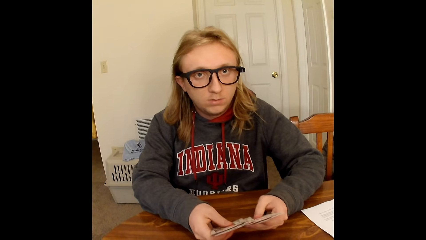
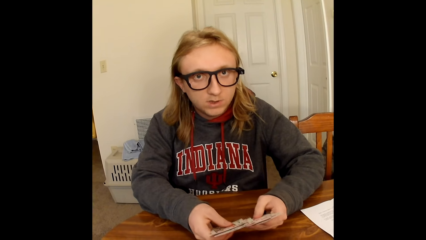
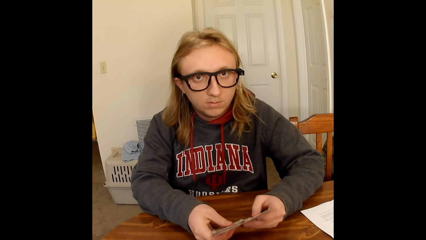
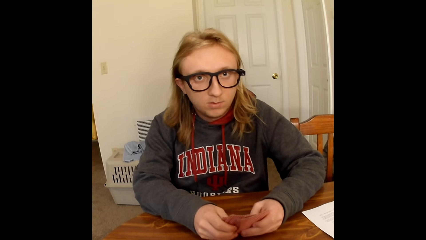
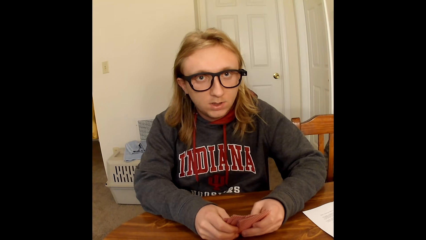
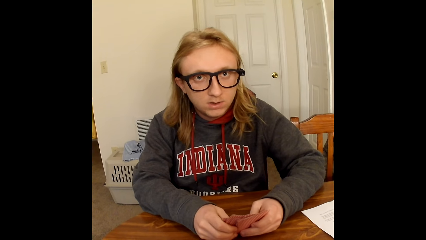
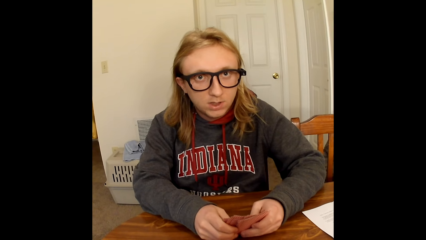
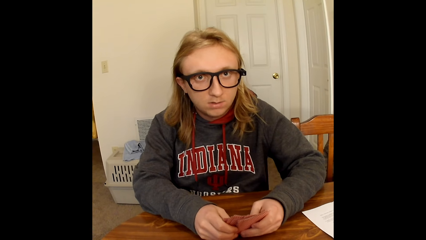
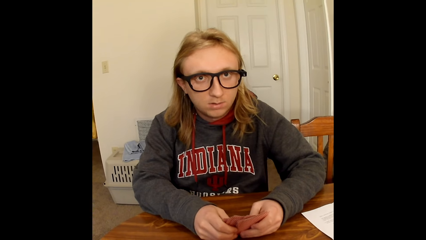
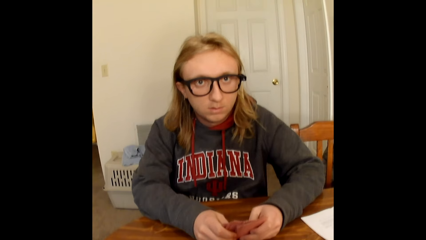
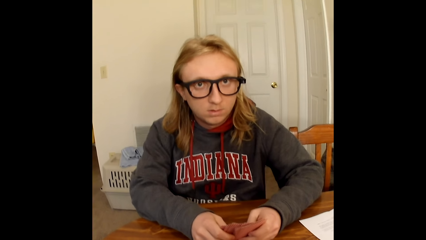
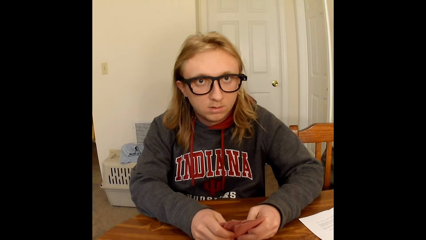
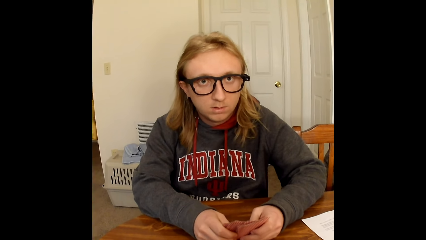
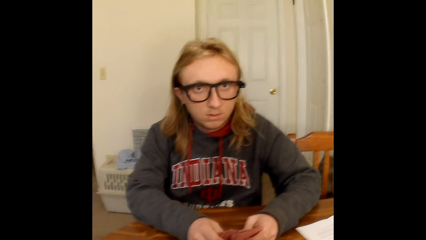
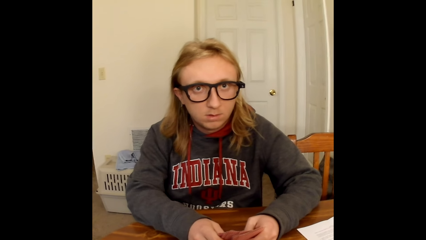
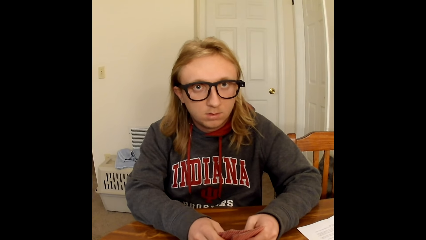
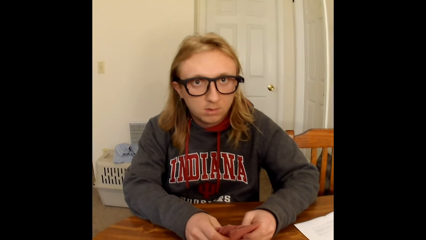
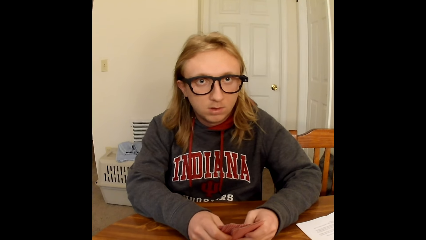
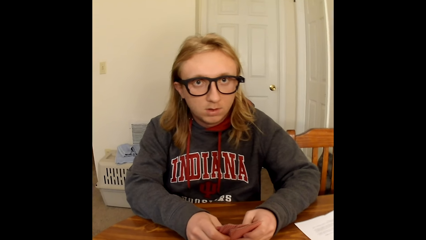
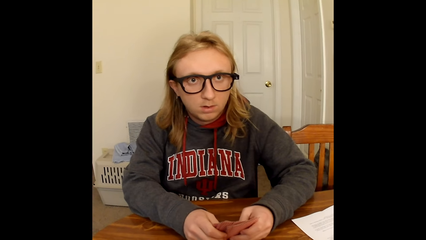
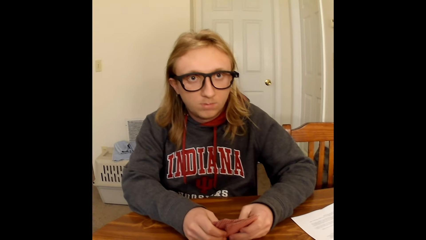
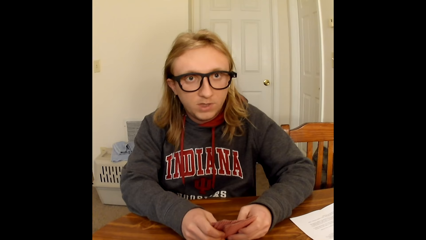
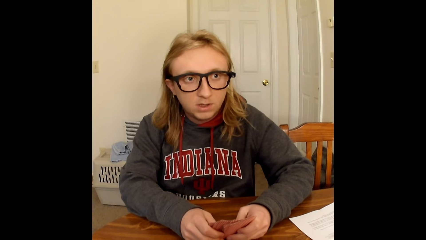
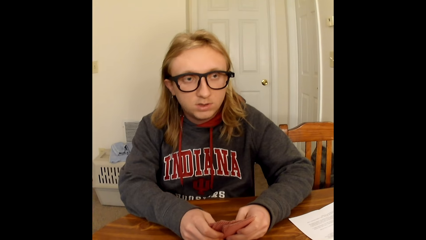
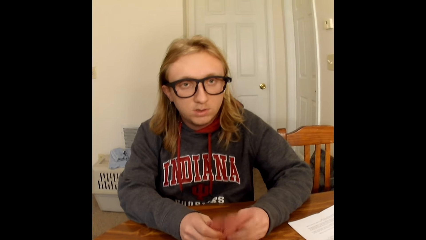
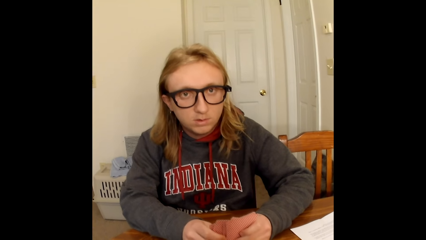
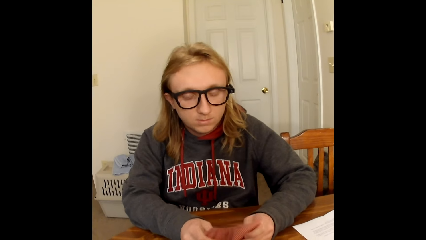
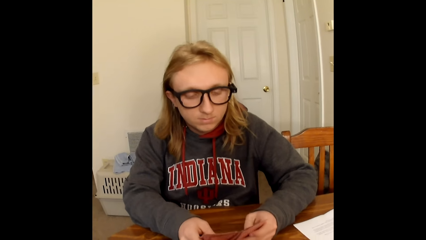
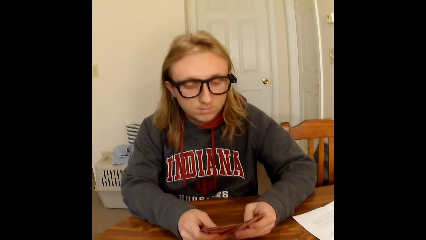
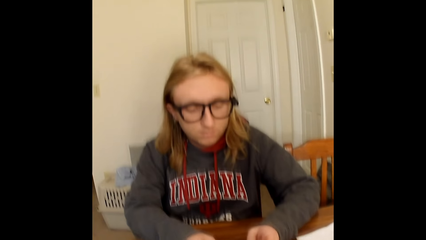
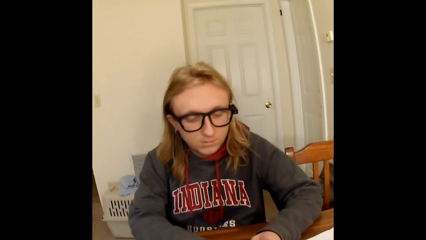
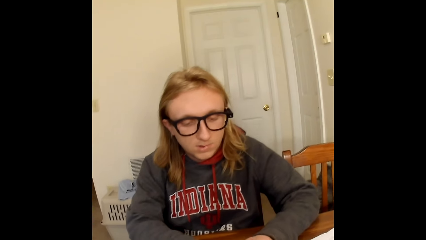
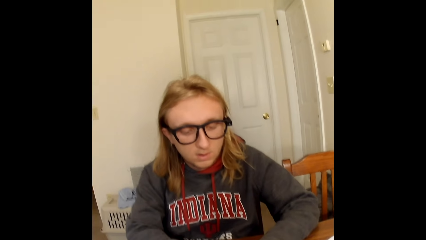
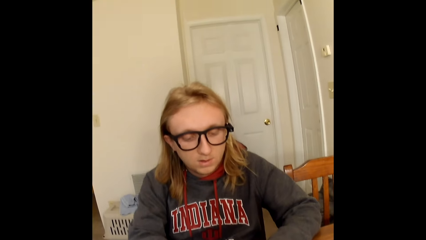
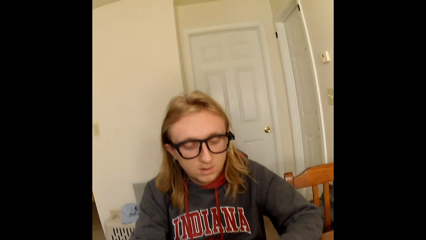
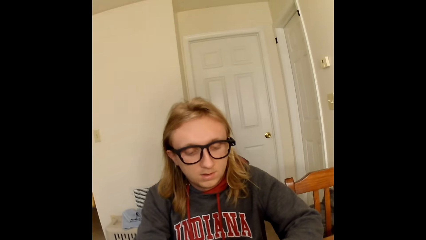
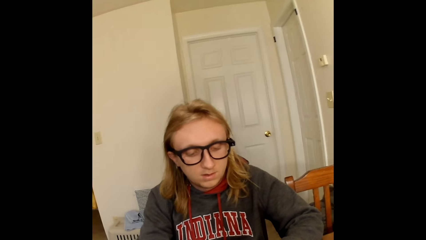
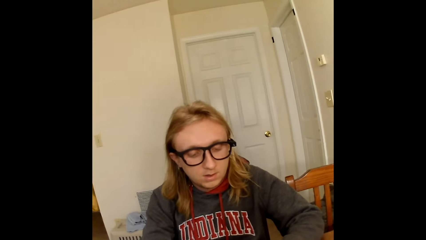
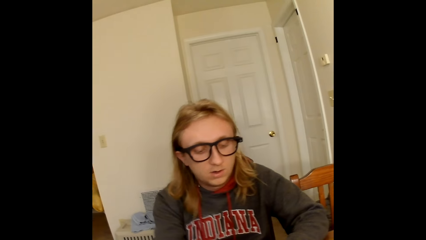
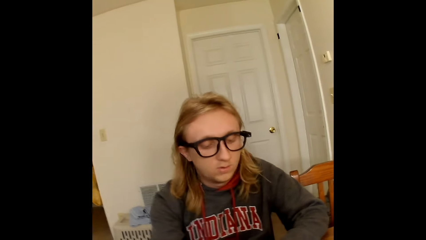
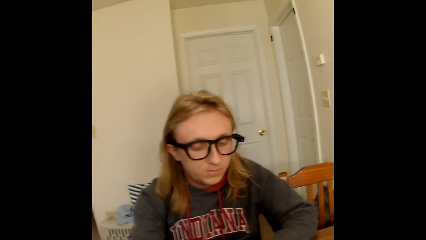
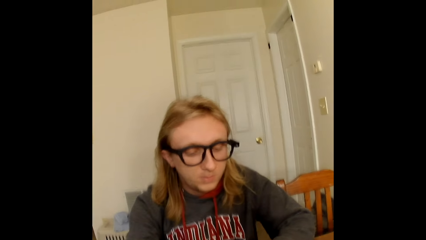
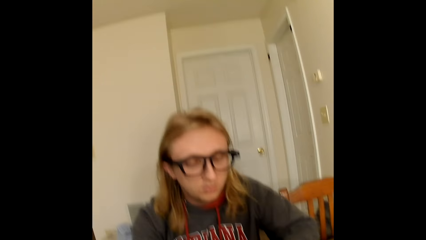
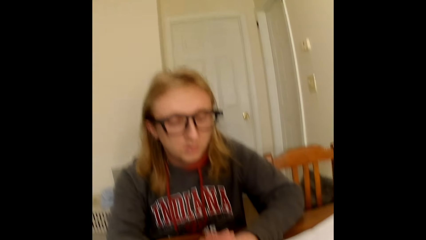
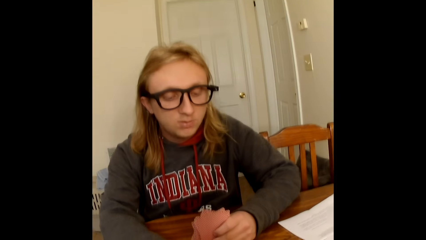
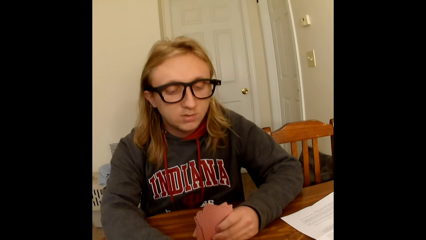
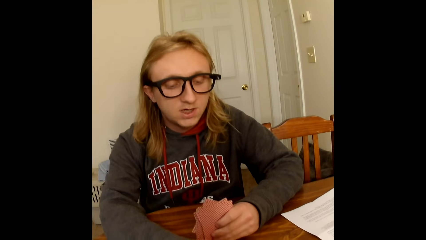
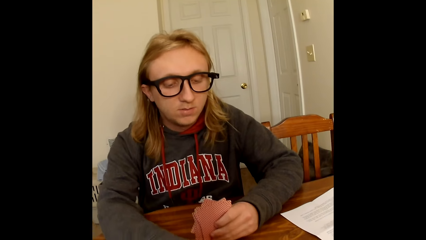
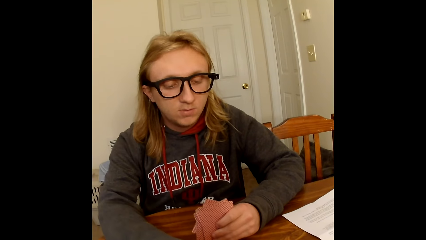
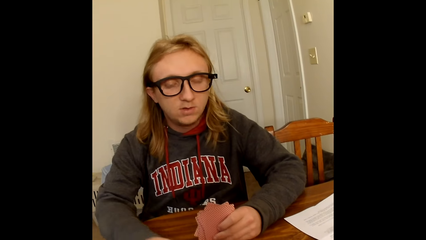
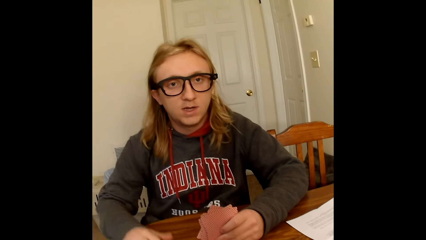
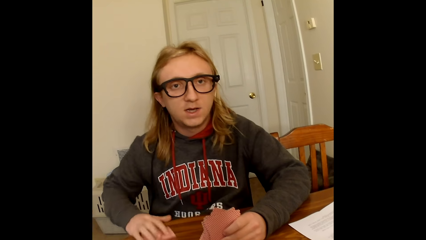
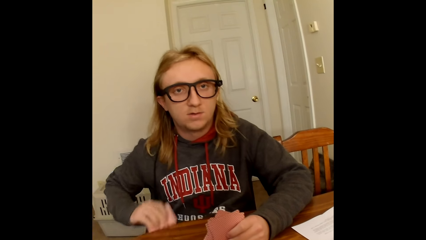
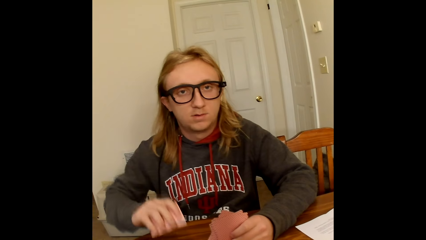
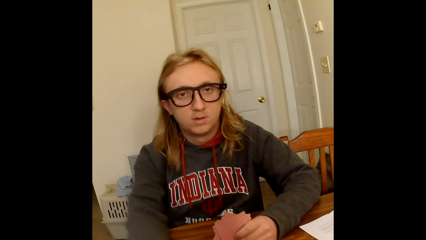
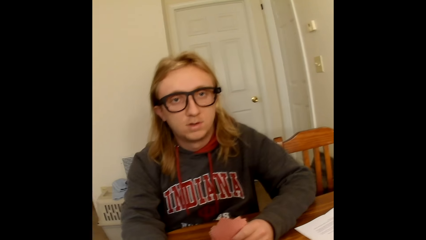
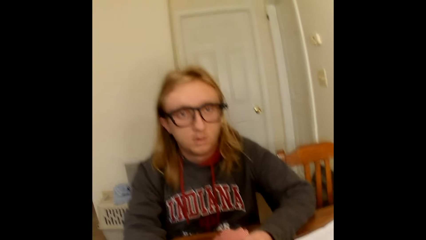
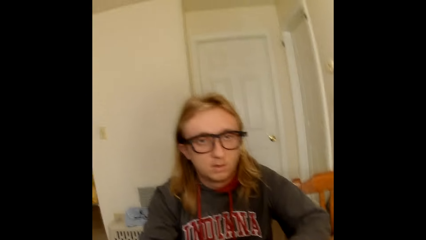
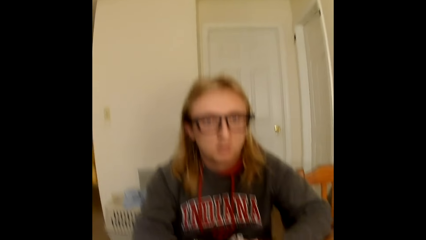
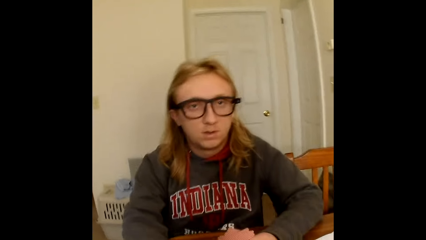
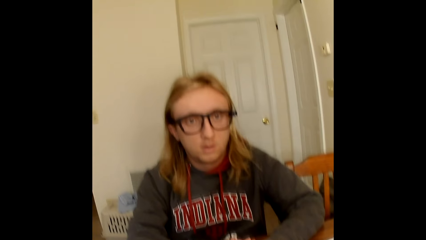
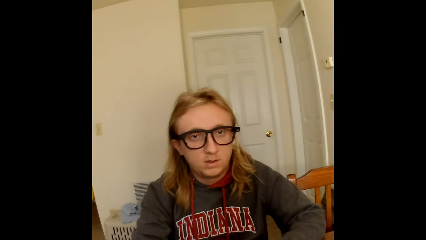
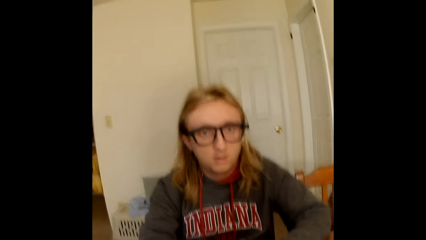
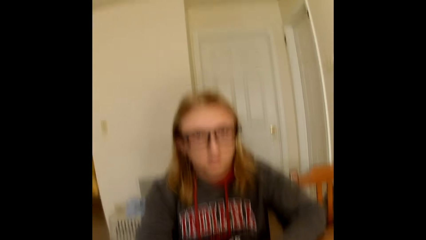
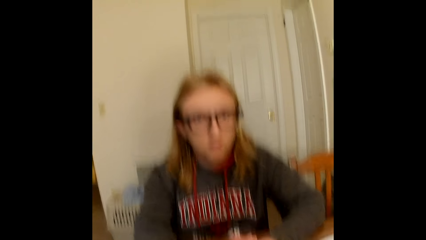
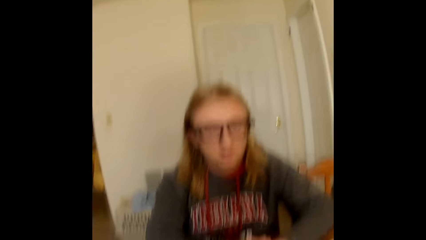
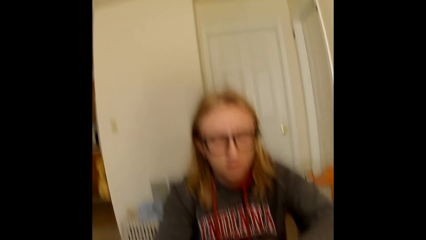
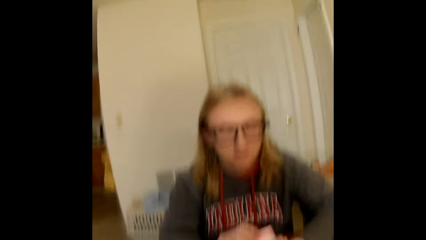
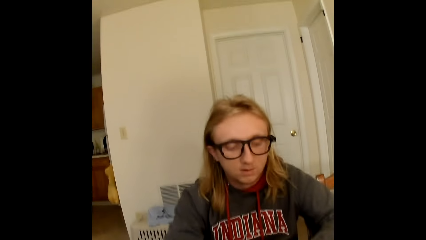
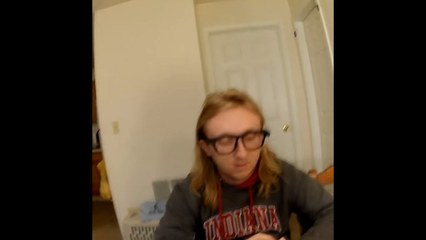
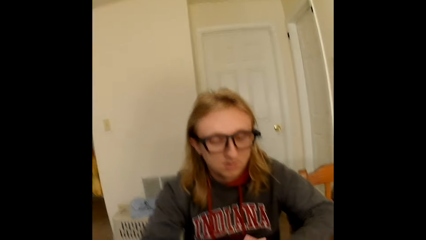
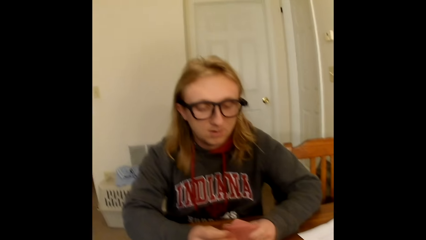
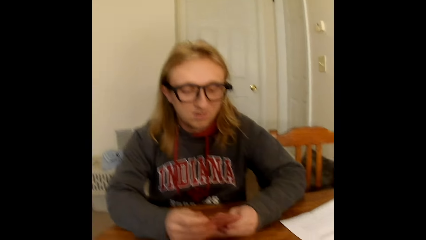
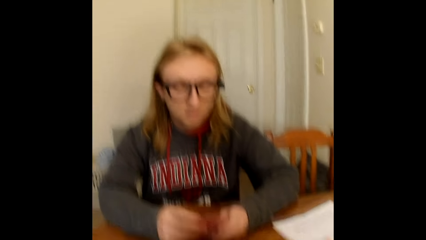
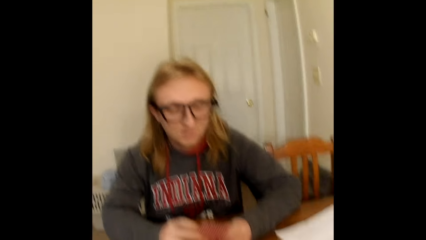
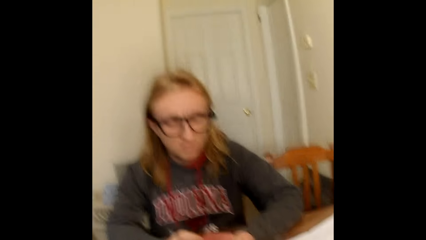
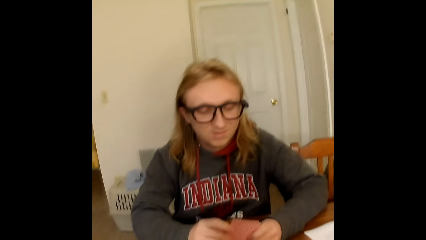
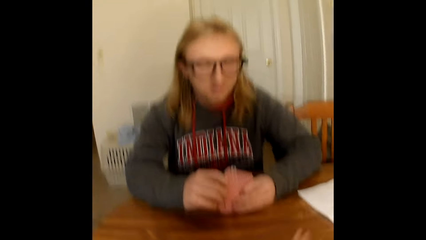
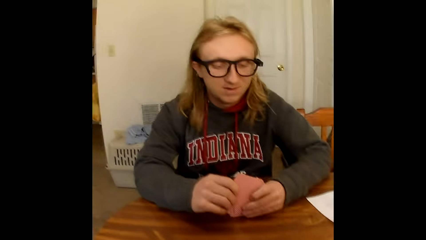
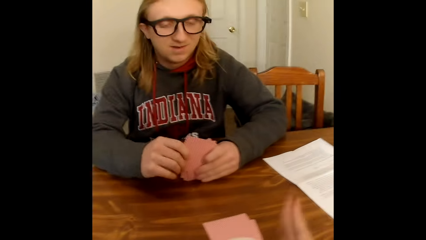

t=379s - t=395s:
The man interacts with the camera wearer. The man adds the card from the table with his right hand to the cards in his left hand.
